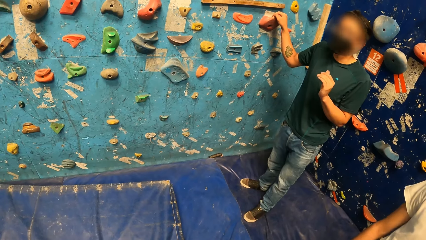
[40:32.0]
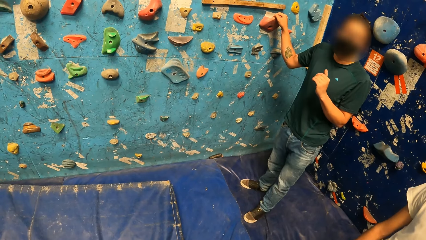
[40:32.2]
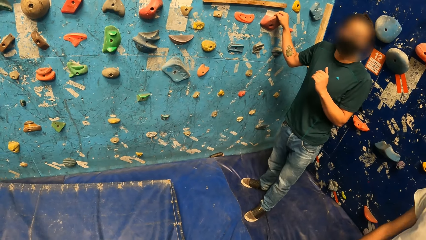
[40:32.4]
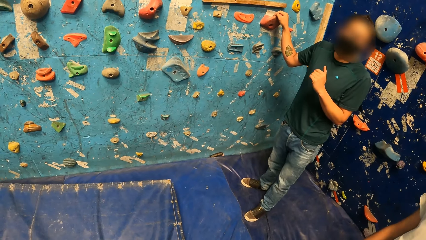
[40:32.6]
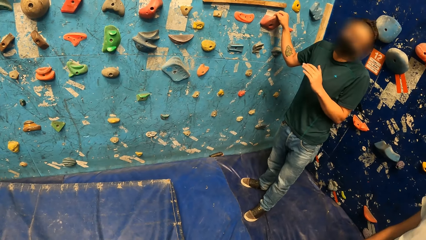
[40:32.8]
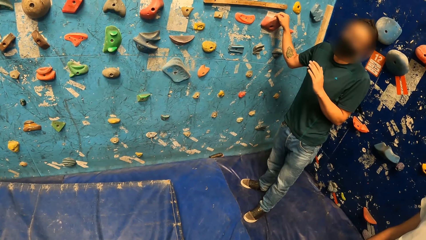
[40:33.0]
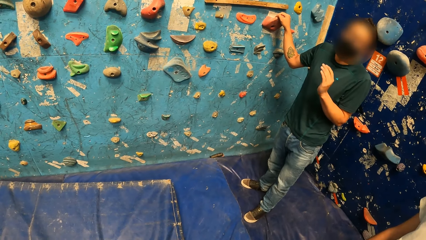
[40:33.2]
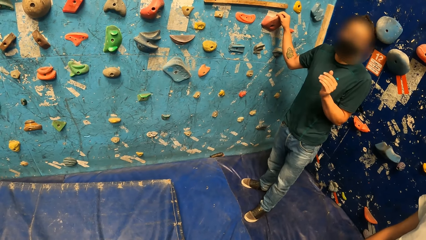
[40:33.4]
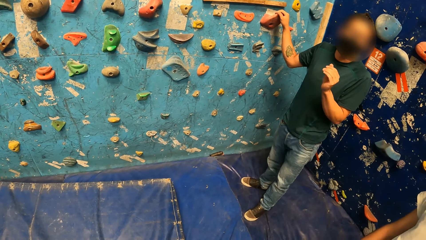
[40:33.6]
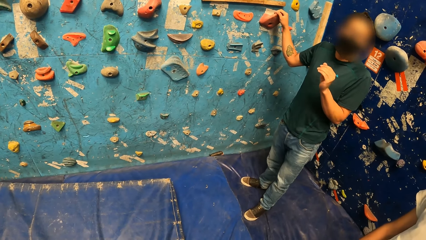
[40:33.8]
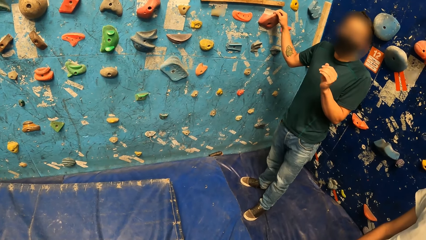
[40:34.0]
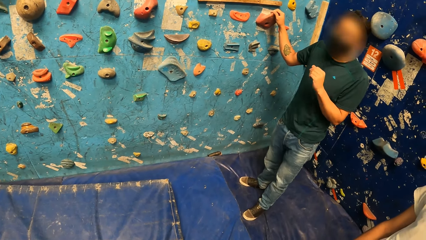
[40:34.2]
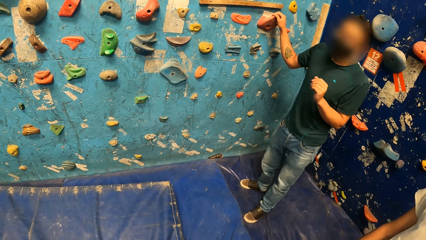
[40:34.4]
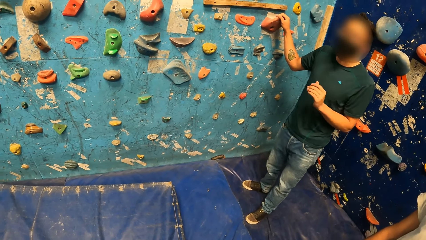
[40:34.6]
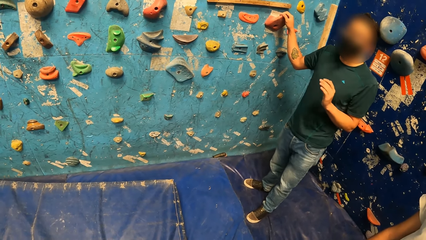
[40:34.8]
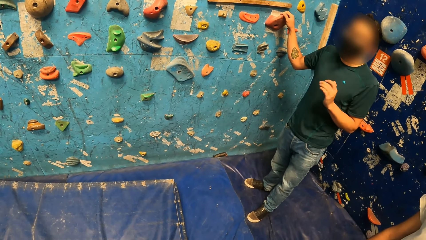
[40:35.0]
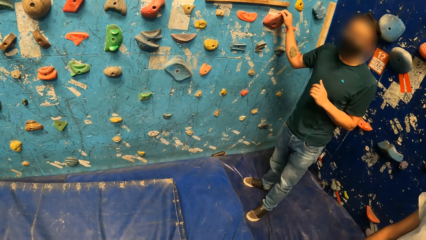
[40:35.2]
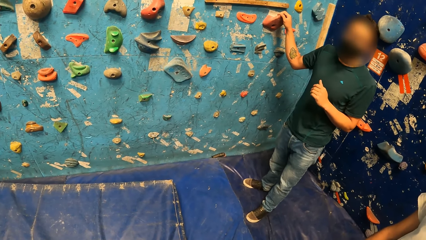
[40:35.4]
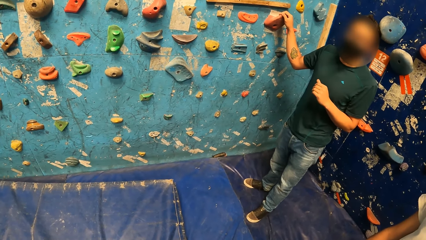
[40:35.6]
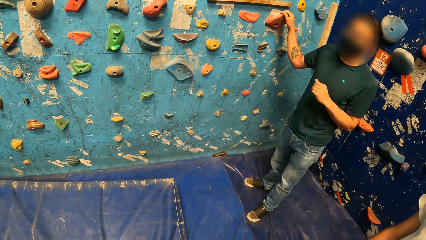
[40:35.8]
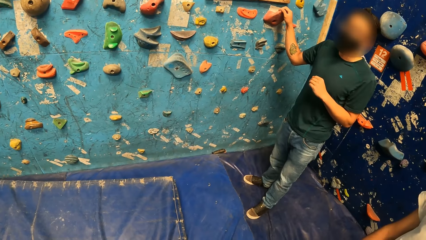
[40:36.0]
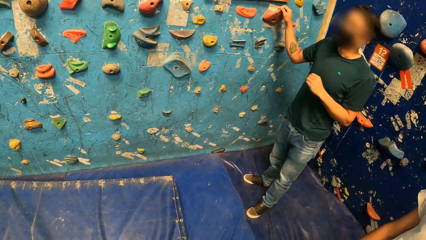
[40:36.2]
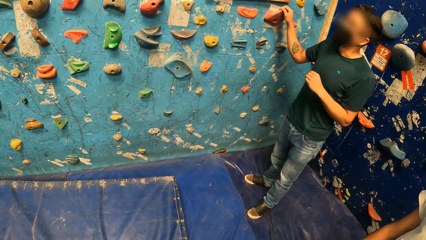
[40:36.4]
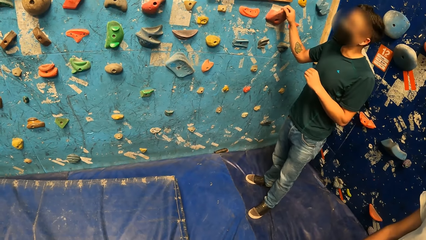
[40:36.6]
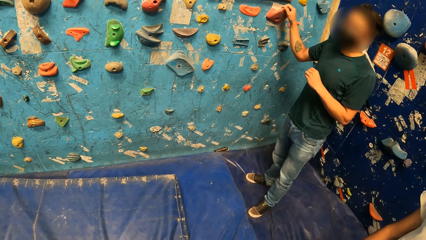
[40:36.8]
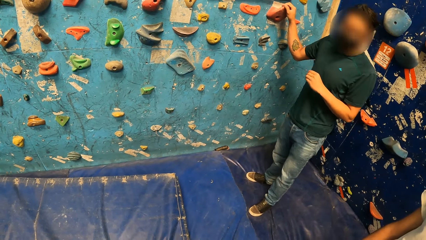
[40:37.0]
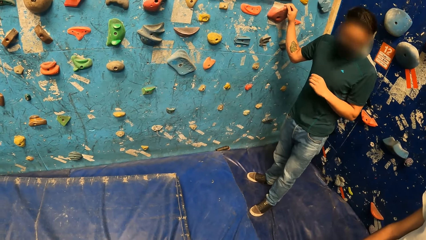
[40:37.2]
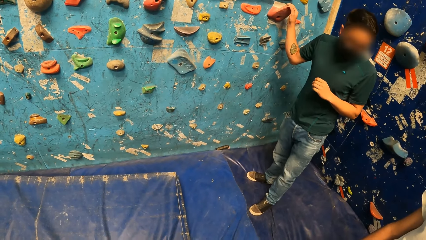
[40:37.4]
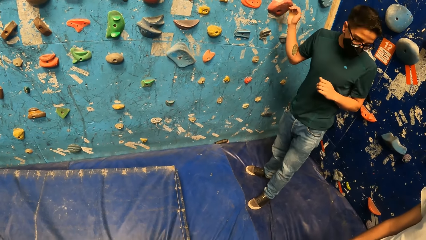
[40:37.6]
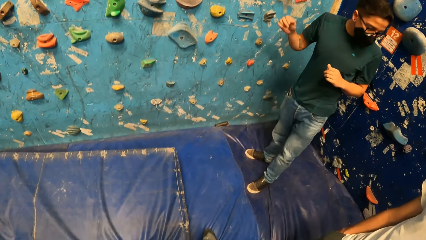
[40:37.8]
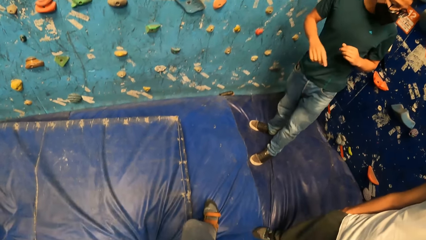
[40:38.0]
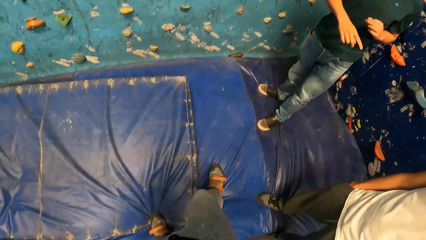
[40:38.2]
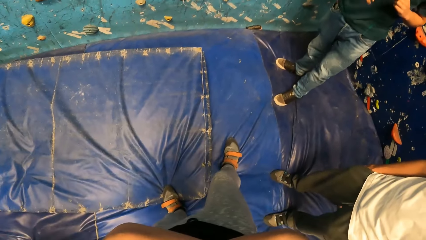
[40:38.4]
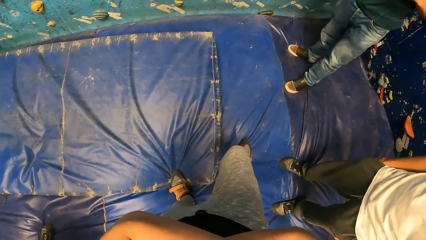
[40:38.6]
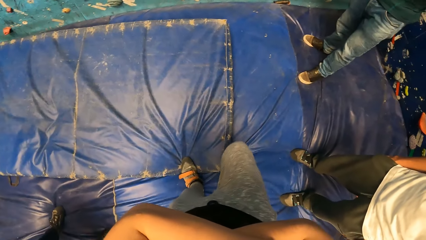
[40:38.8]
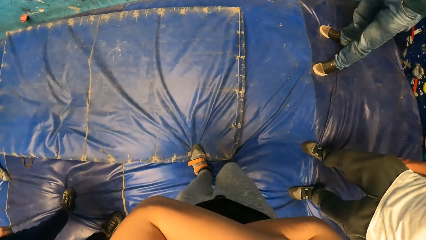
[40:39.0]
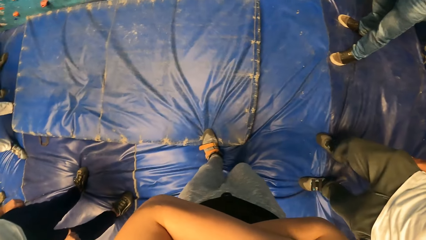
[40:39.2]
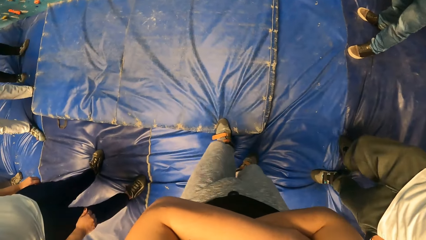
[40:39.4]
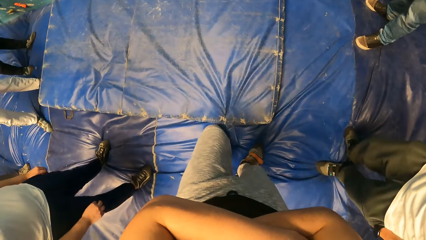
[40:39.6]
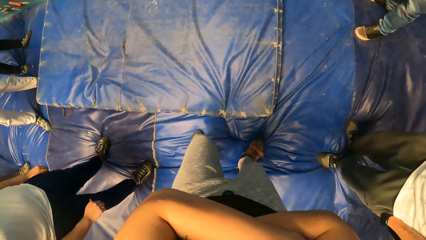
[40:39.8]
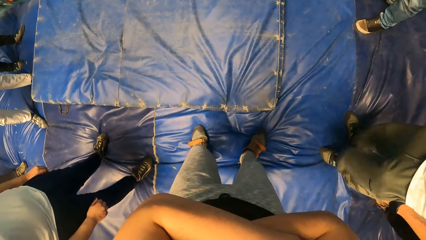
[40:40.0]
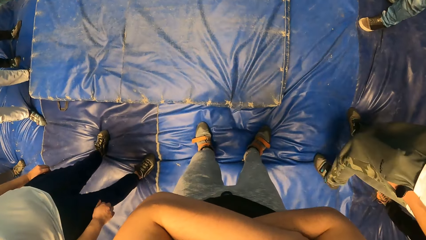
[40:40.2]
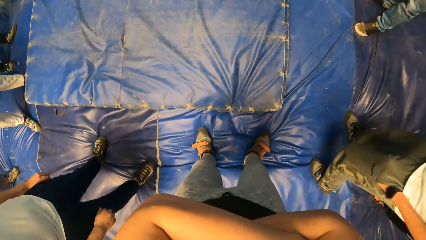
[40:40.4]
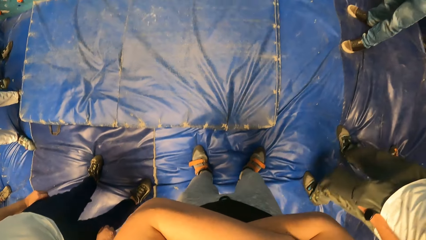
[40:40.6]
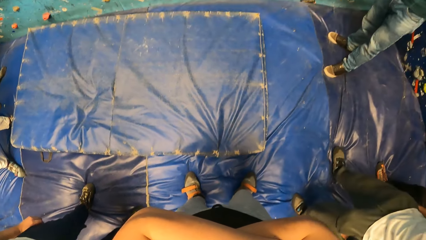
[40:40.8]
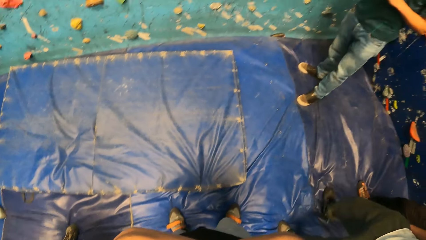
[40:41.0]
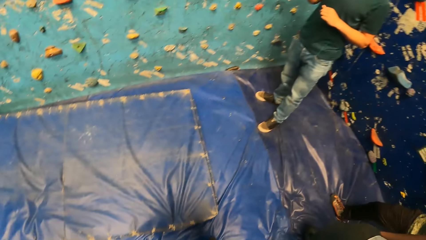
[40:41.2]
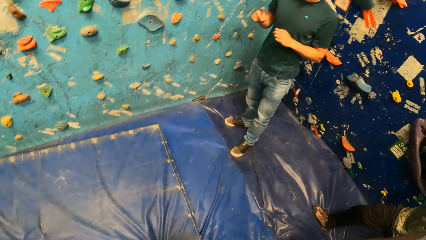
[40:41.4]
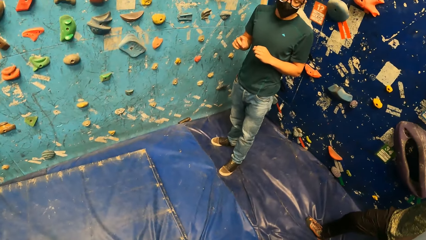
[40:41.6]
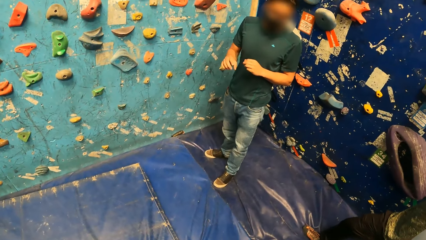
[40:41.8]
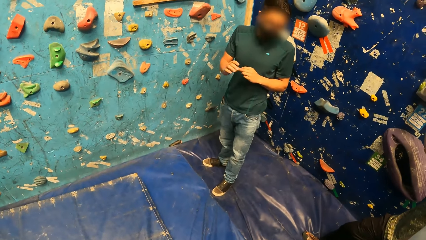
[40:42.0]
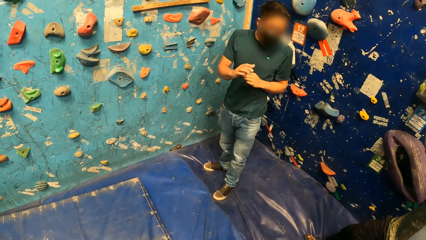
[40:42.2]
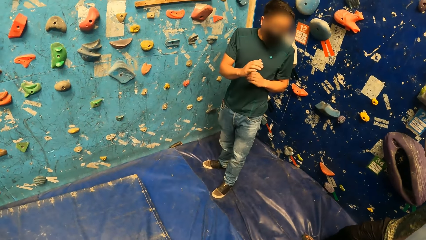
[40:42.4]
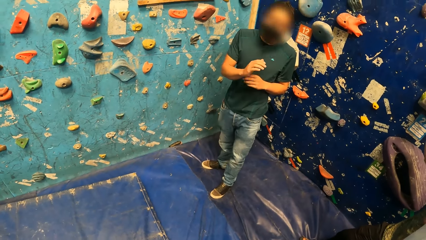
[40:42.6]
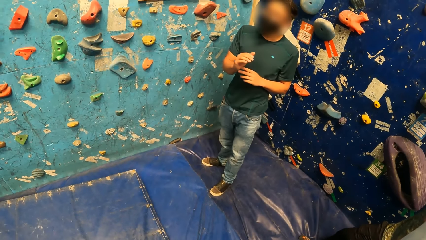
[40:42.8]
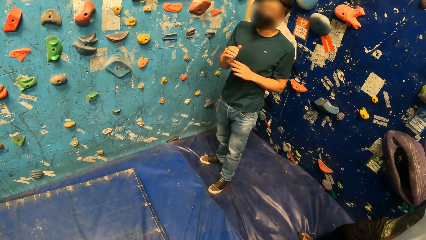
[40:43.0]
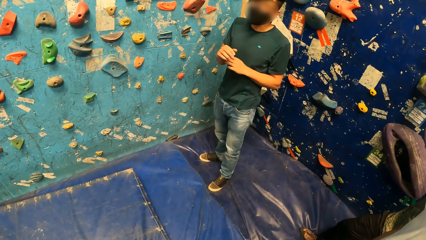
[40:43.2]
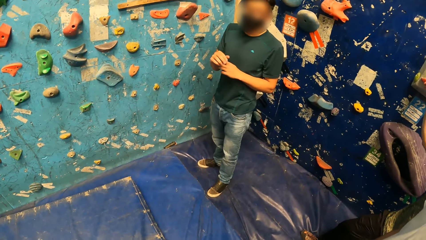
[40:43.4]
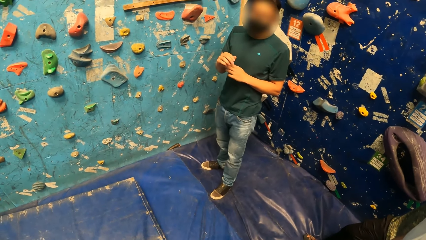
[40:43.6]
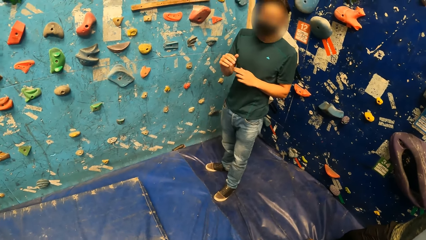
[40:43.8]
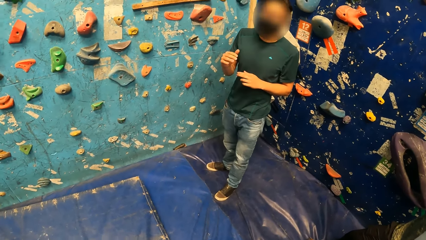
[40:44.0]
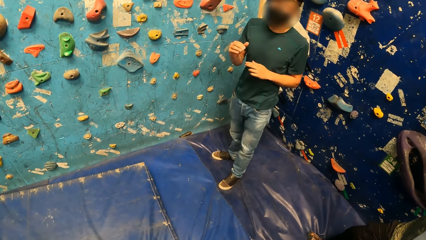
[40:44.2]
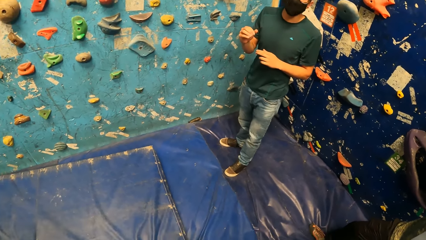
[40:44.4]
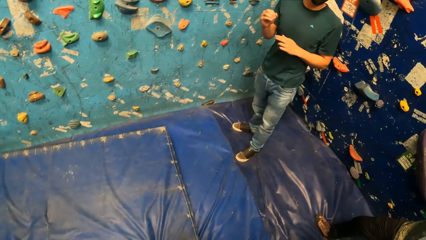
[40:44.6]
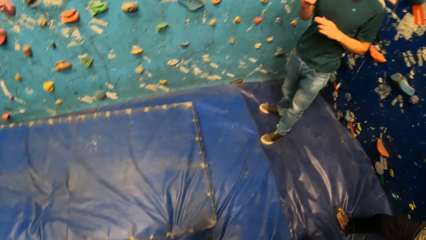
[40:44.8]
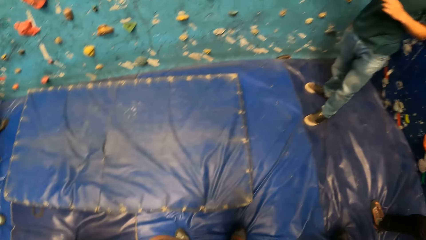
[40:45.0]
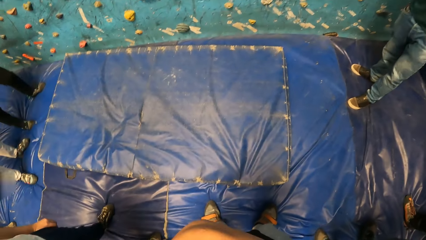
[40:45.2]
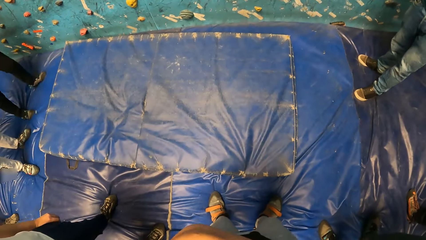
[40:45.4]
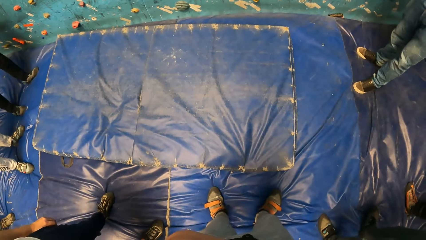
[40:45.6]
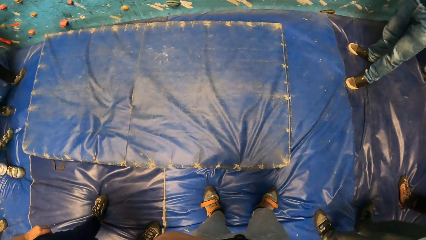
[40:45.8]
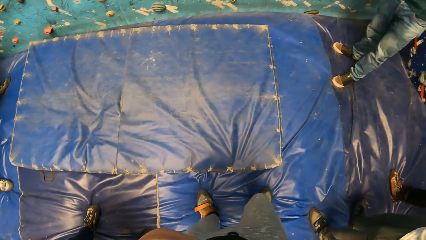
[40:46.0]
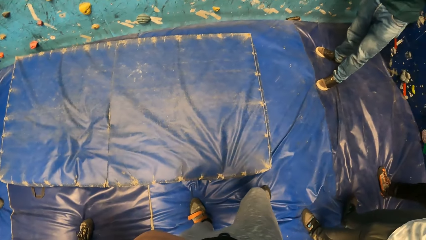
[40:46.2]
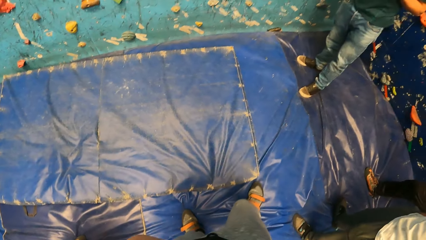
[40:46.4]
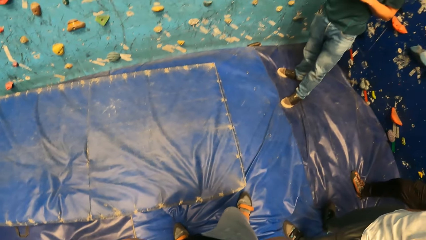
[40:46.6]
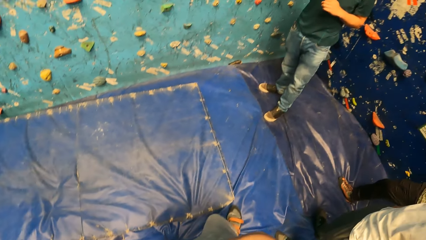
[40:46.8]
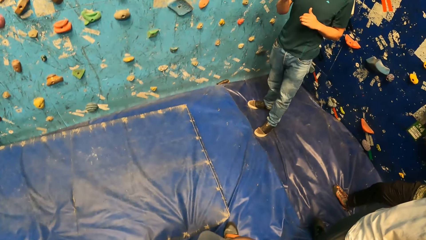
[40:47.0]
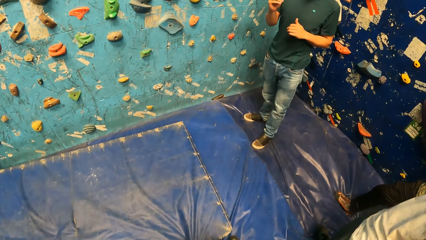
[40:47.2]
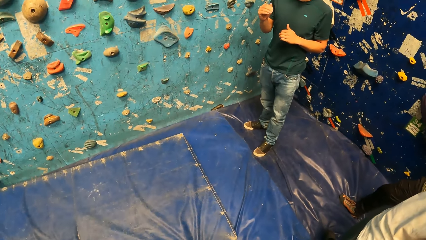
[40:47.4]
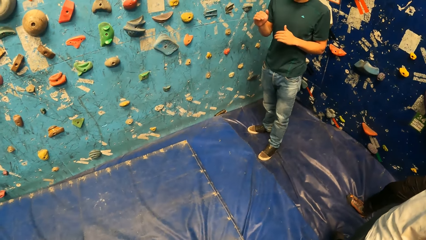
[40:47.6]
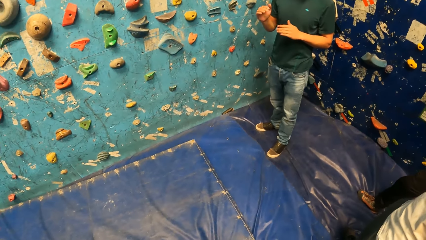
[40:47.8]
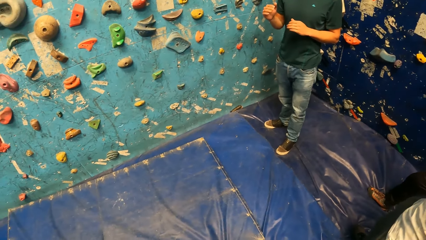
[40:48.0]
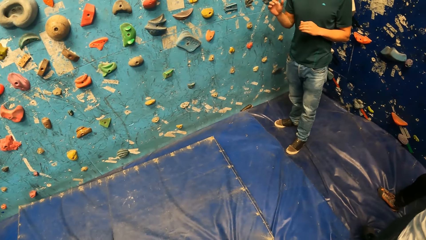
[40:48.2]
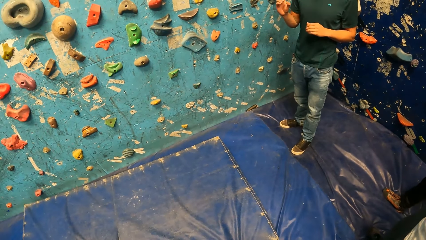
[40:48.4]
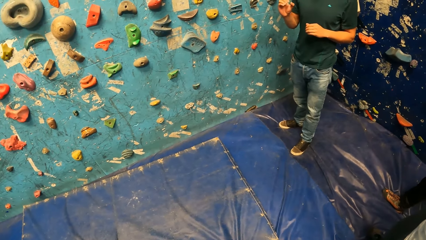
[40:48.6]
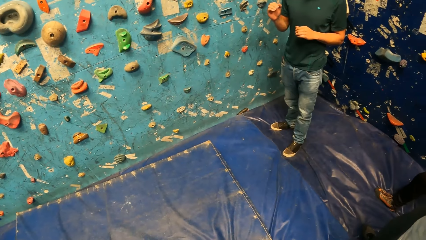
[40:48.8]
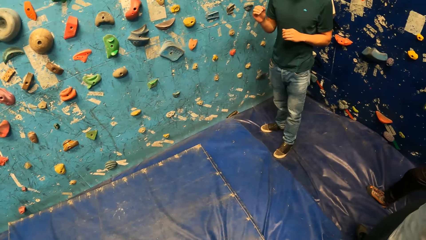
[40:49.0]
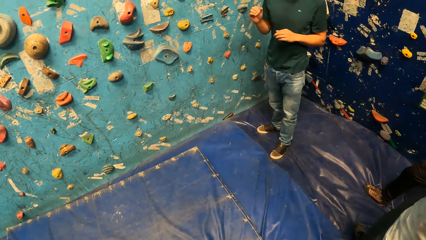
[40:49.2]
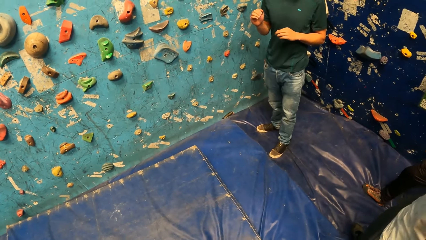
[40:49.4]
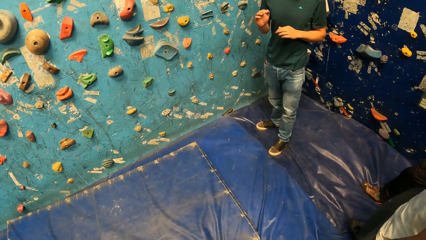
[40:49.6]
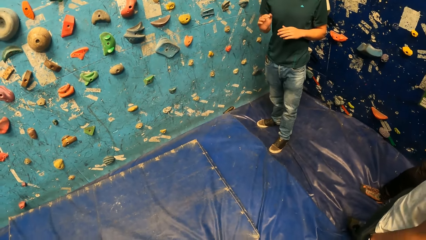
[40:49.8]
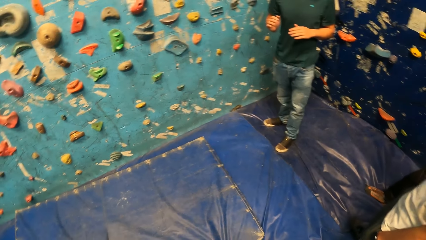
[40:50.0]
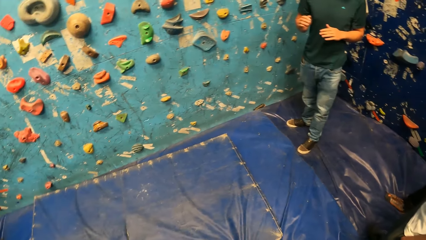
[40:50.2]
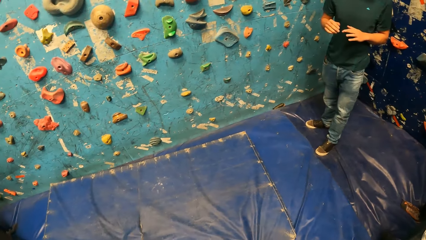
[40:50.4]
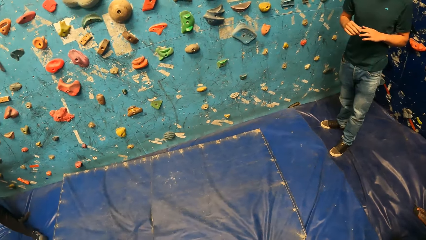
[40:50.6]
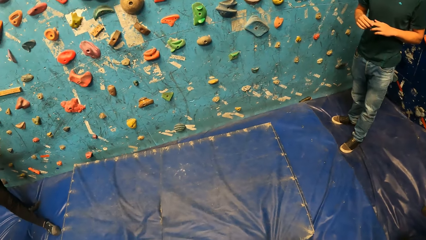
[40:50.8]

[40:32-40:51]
The camera wearer turns around the room.
